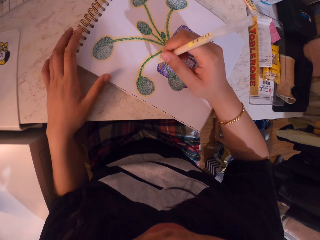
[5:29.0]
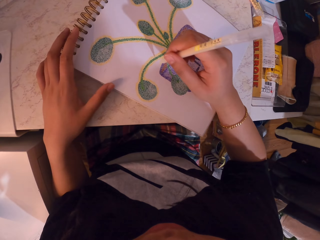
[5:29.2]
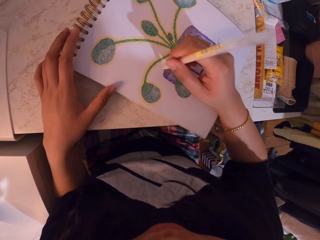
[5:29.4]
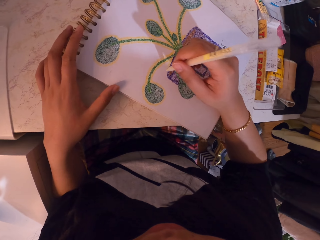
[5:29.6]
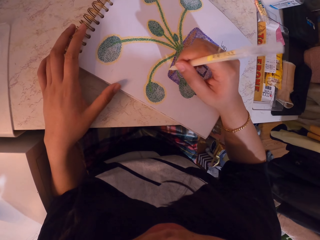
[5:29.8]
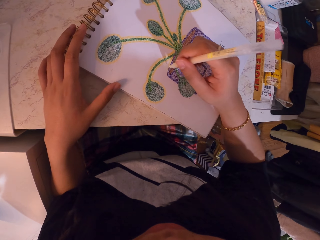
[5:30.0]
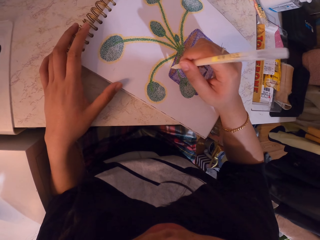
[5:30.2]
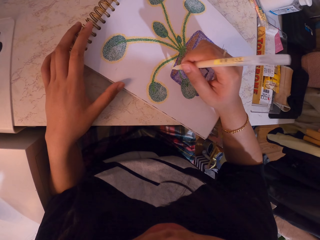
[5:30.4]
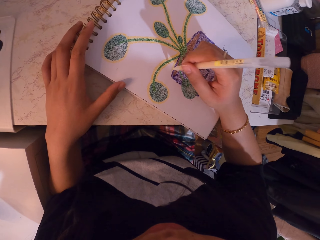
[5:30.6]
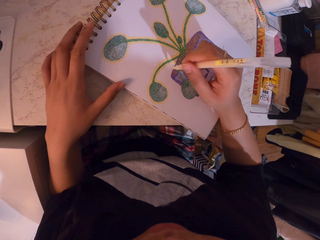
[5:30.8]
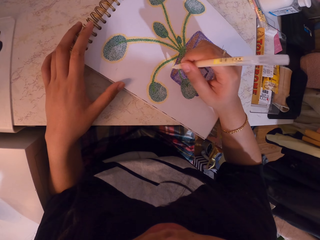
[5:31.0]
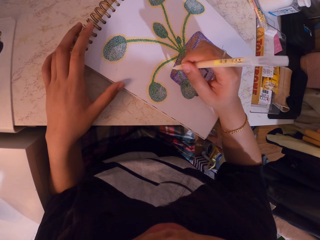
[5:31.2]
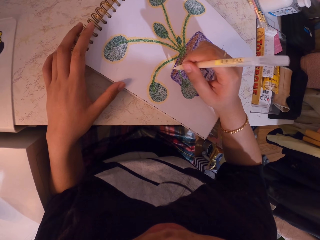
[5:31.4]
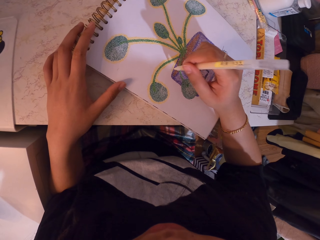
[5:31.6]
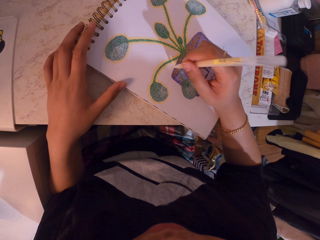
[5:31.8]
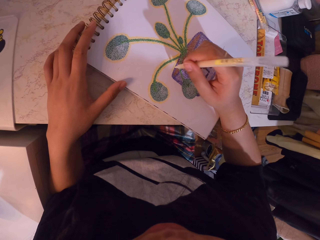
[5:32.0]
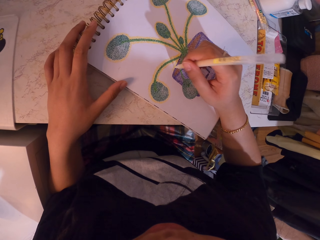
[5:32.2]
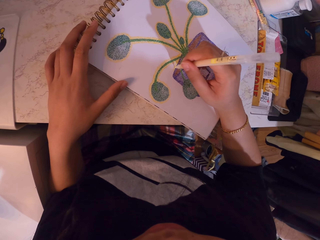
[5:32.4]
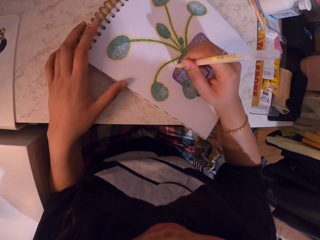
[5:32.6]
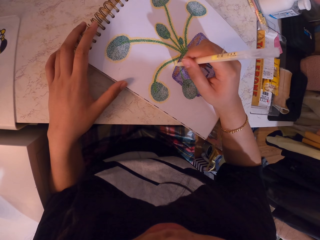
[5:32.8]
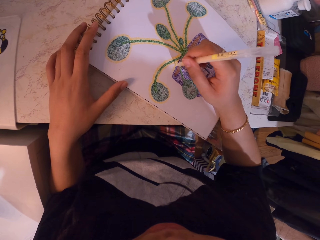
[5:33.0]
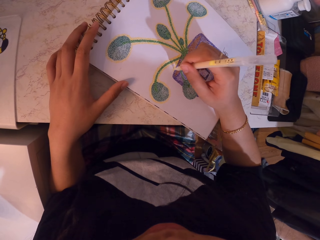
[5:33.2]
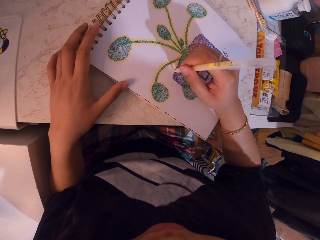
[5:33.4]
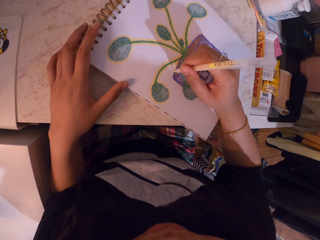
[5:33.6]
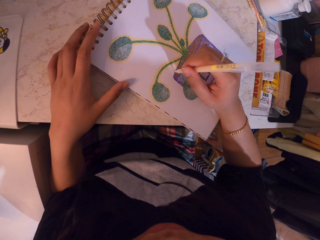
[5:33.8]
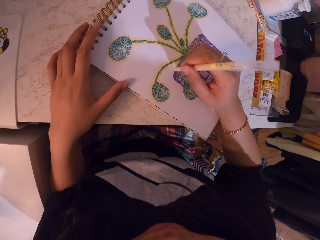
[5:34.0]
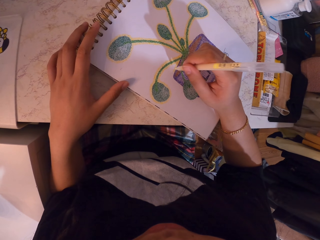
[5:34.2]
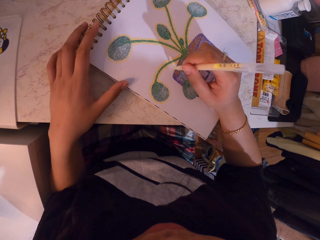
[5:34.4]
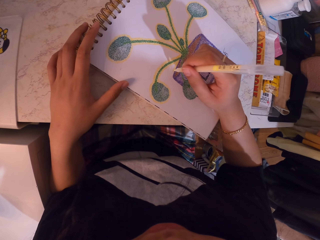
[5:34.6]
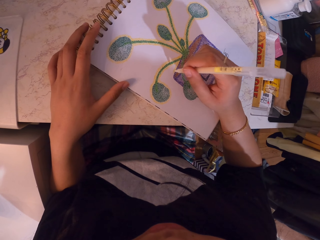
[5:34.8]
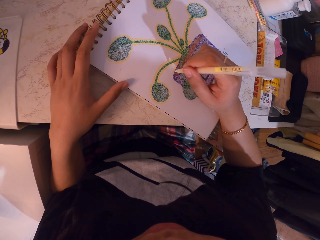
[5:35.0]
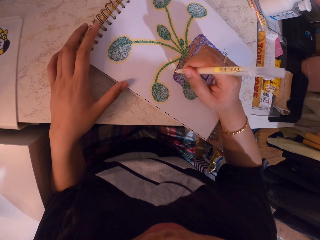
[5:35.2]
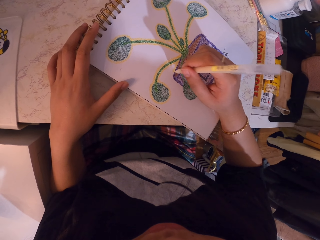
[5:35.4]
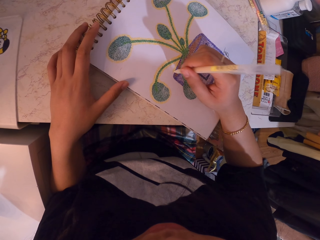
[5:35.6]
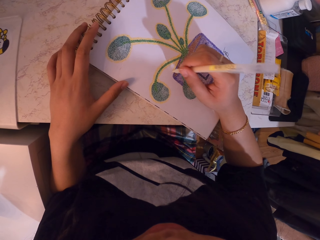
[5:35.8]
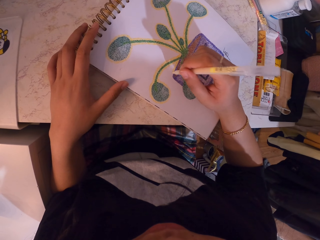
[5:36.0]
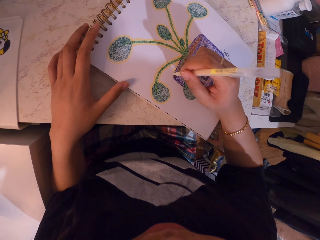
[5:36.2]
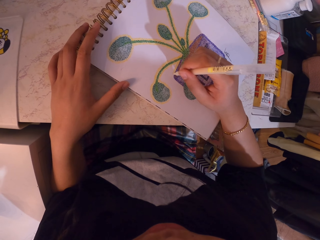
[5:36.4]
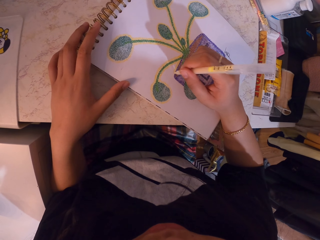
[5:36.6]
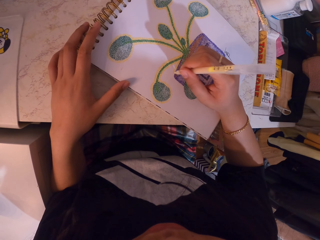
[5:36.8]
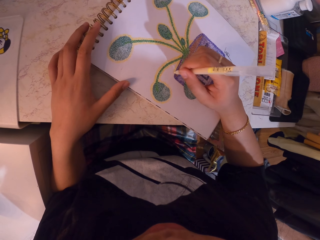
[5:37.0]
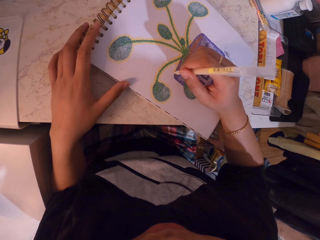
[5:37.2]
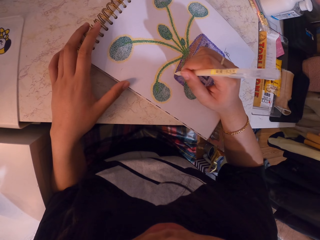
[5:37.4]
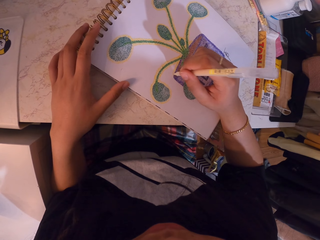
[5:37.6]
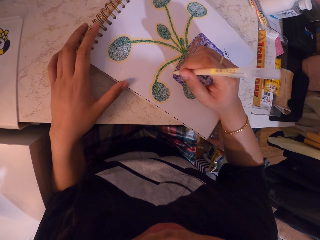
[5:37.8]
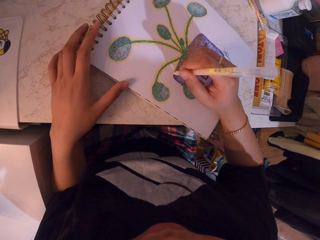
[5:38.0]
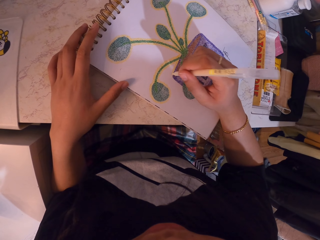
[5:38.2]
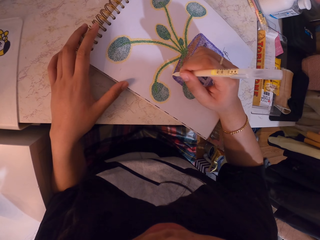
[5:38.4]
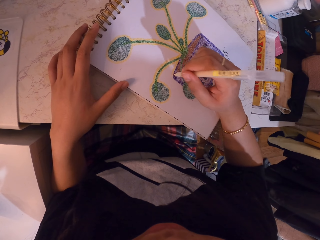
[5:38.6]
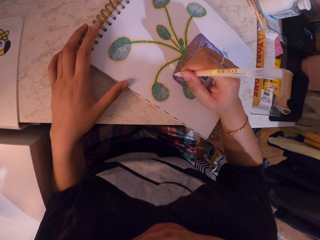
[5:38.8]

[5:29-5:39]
The camera wearer decorates a drawing on a book with a decorating pen.

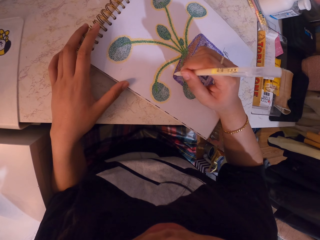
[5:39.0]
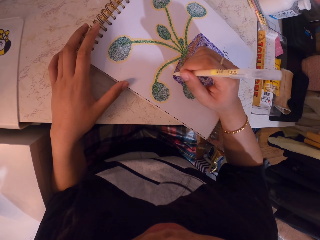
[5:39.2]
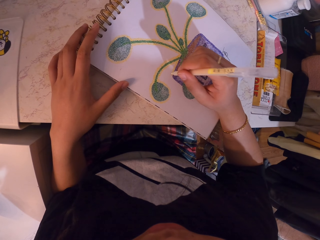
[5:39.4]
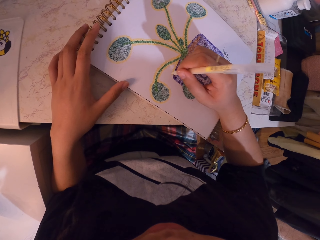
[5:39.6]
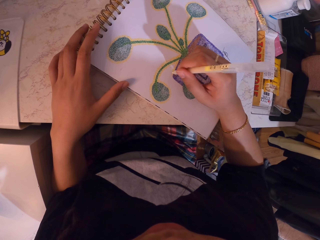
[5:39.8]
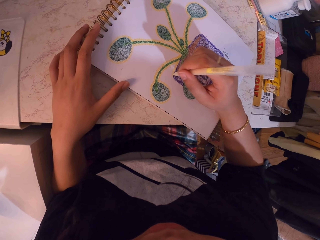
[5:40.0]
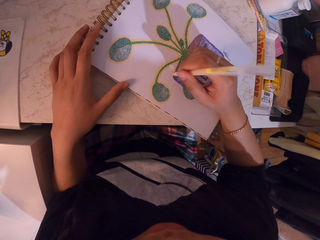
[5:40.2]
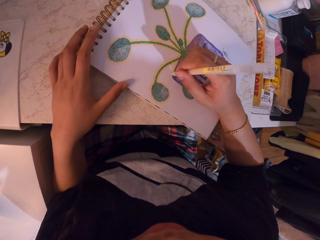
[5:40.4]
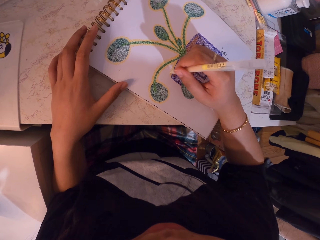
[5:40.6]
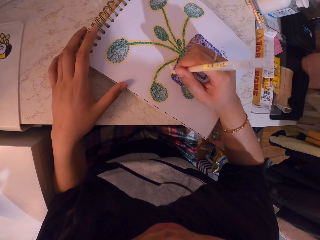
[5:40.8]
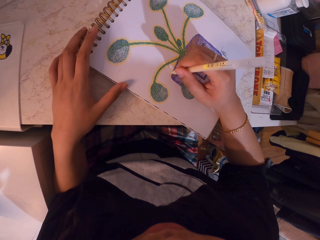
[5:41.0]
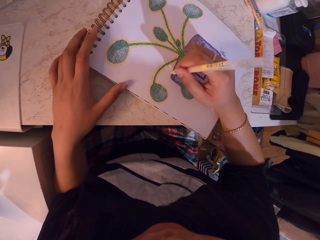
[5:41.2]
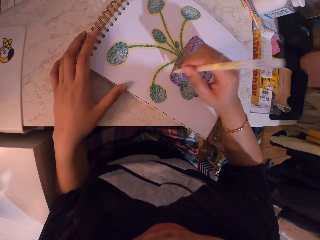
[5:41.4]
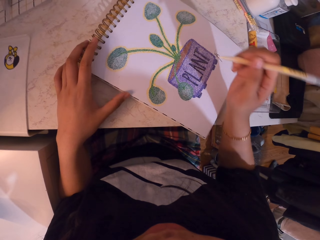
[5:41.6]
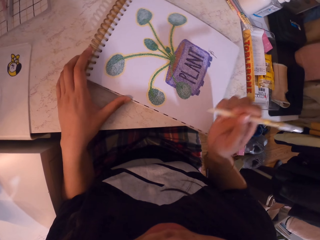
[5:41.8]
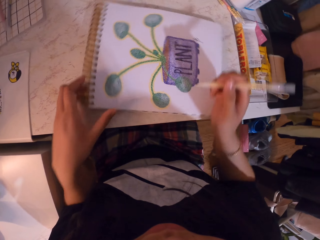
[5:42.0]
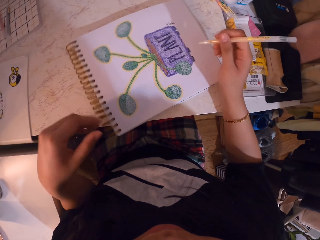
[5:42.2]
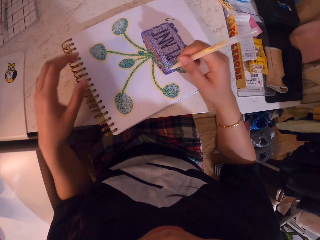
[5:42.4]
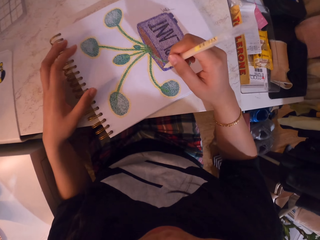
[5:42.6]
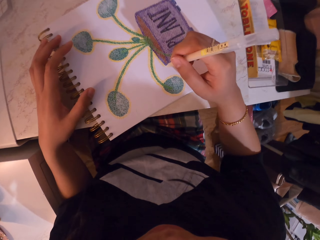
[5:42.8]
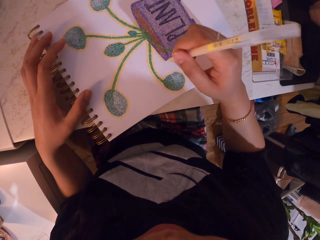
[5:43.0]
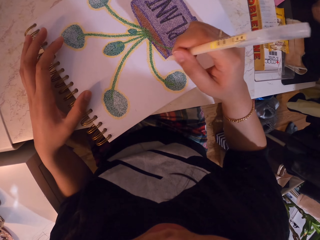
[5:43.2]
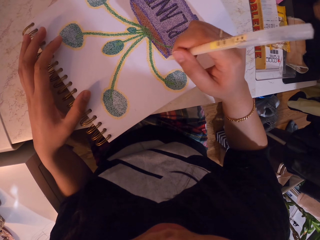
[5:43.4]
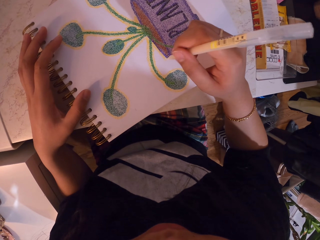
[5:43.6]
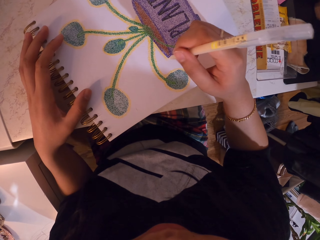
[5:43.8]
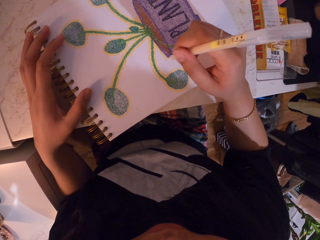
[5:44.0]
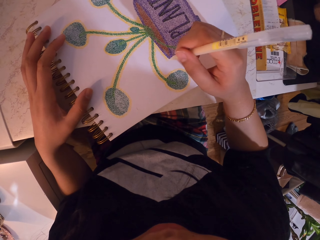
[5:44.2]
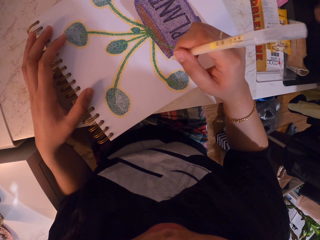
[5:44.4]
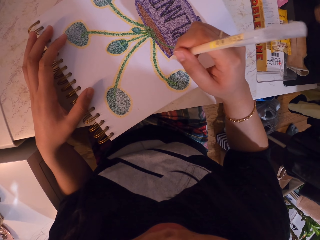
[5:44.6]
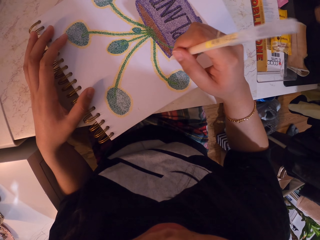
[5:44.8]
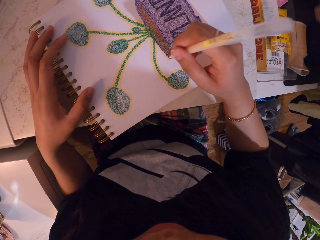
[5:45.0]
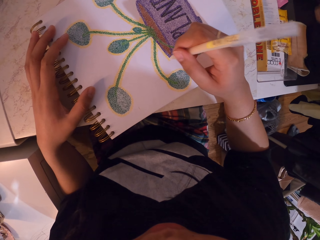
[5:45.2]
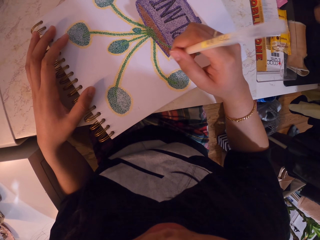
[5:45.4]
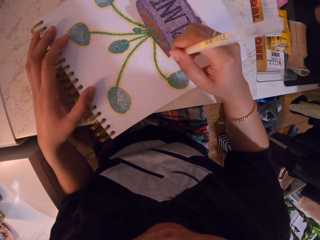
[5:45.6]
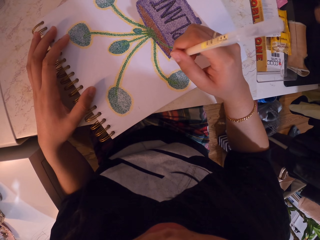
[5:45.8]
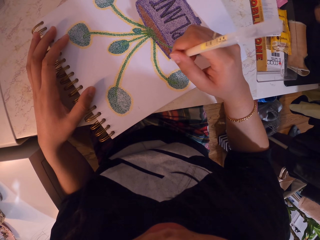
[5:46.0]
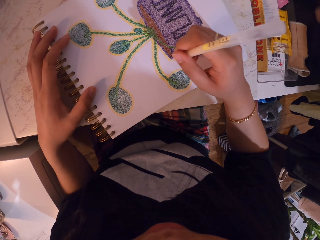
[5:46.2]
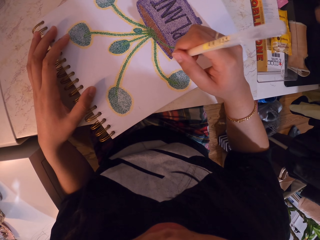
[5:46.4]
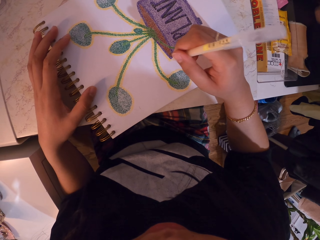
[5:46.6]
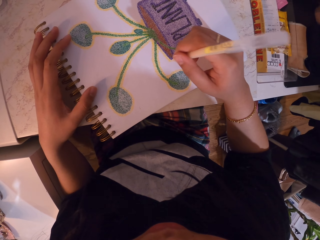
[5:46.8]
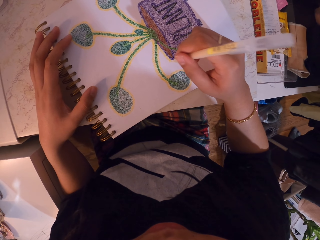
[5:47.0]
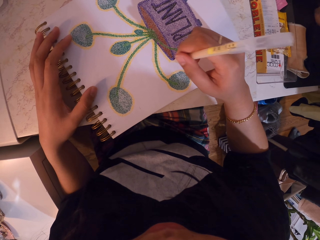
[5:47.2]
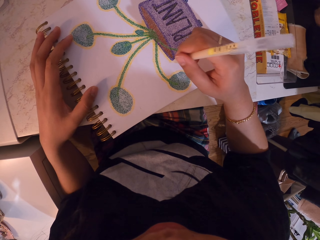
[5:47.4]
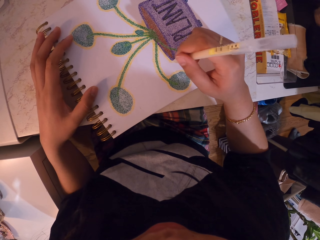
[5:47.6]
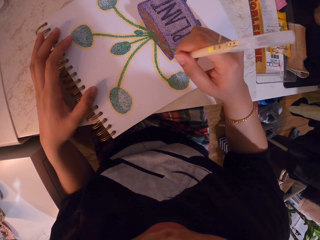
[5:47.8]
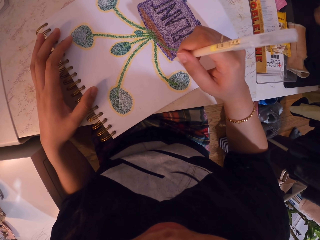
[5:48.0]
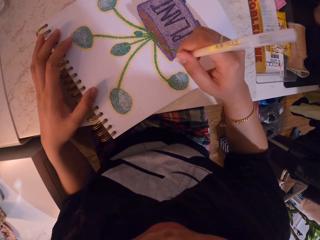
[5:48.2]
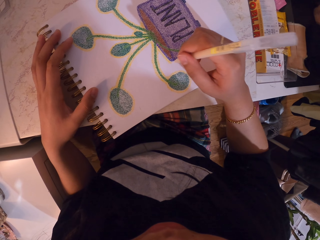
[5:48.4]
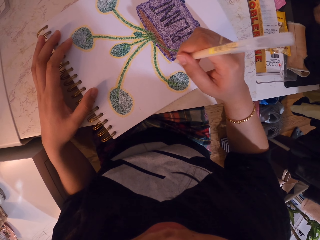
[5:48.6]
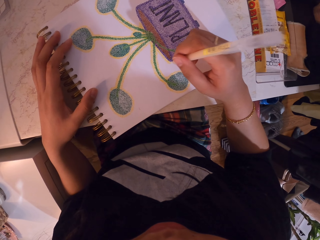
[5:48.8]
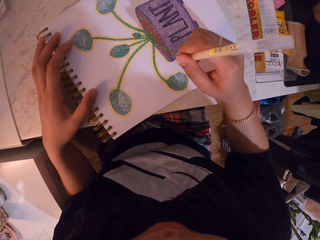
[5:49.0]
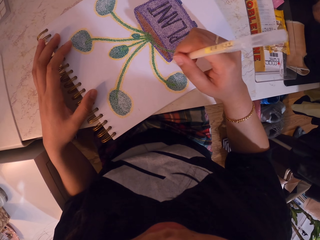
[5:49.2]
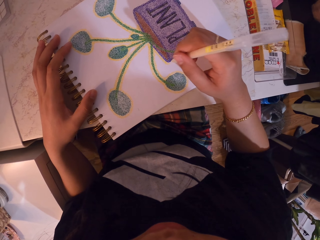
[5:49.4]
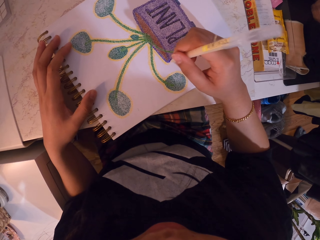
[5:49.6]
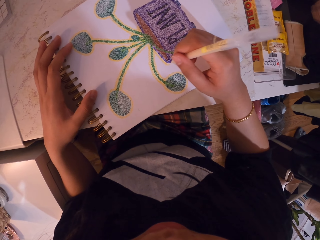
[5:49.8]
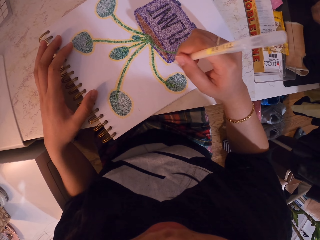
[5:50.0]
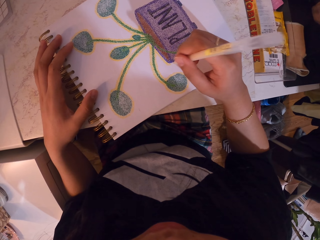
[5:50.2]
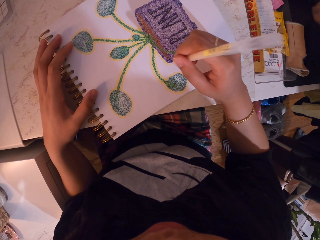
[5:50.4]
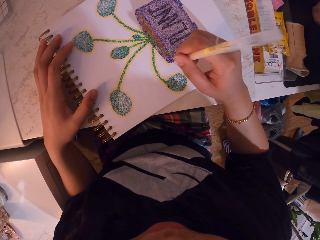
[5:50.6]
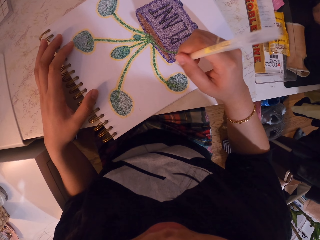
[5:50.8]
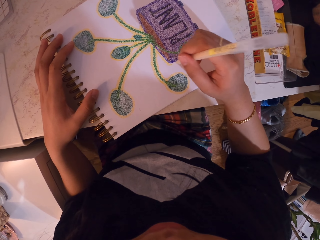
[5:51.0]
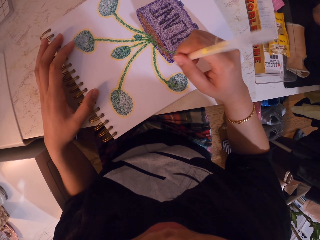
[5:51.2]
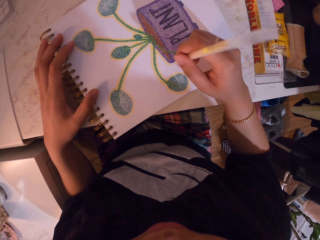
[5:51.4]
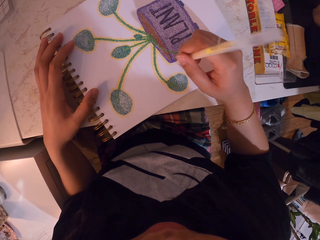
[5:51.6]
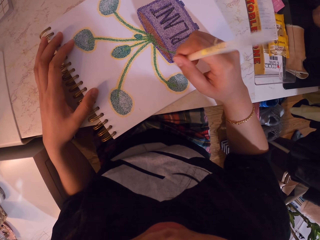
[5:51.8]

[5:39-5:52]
The camera wearer turns the book on the table. They decorate a drawing on the book with a decorating pen.
